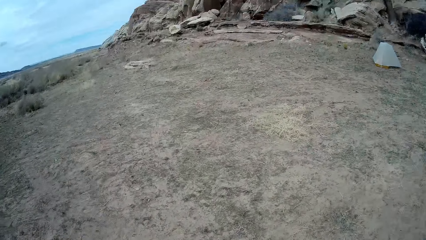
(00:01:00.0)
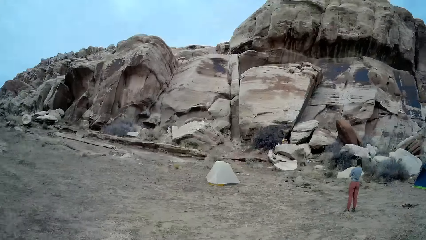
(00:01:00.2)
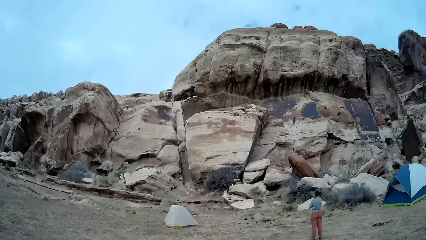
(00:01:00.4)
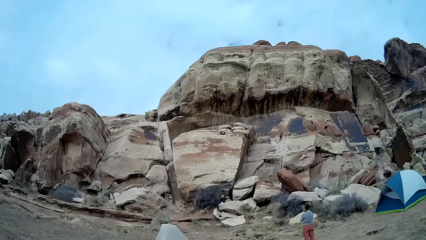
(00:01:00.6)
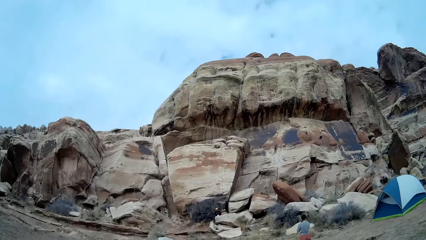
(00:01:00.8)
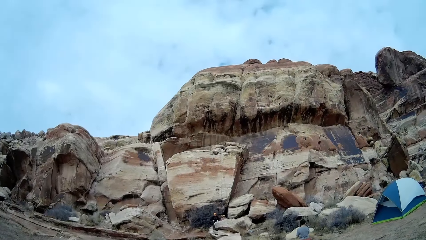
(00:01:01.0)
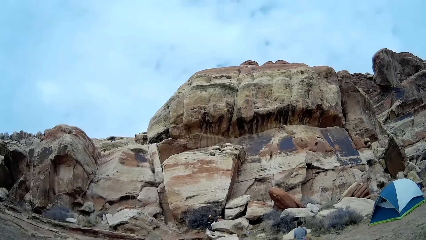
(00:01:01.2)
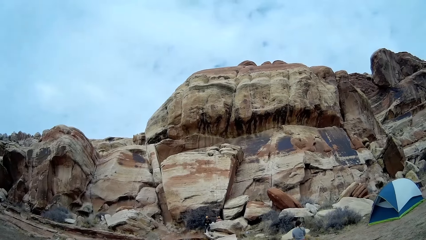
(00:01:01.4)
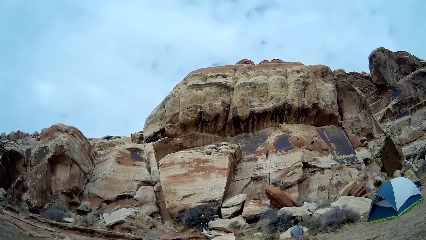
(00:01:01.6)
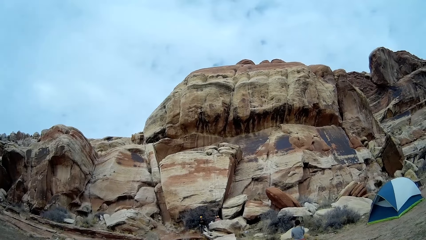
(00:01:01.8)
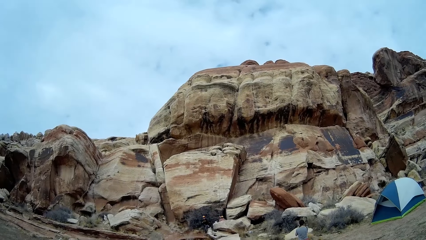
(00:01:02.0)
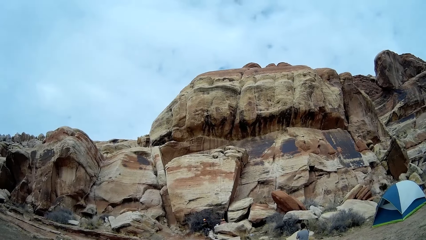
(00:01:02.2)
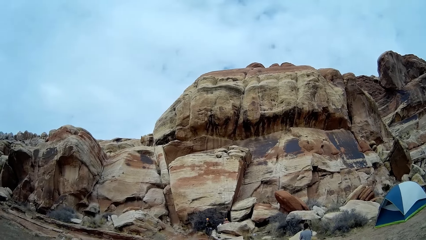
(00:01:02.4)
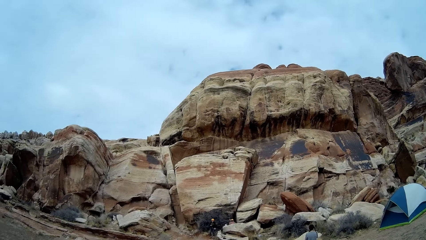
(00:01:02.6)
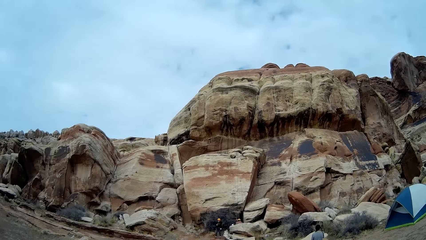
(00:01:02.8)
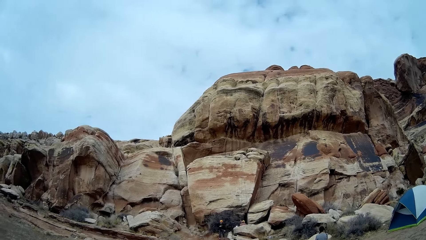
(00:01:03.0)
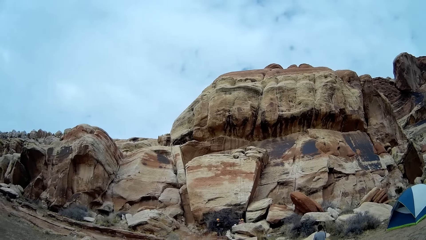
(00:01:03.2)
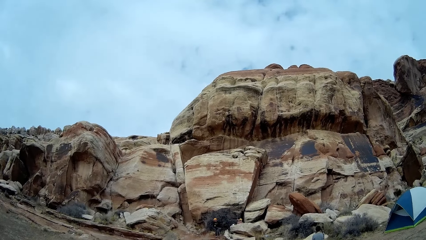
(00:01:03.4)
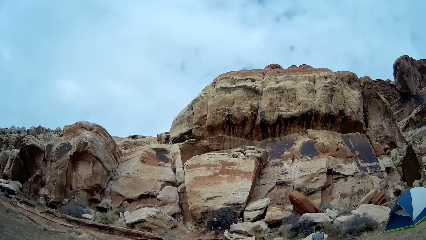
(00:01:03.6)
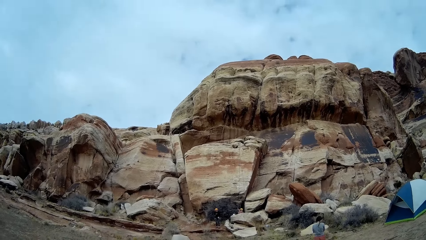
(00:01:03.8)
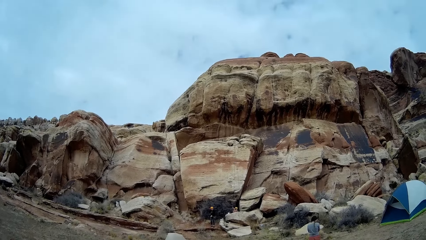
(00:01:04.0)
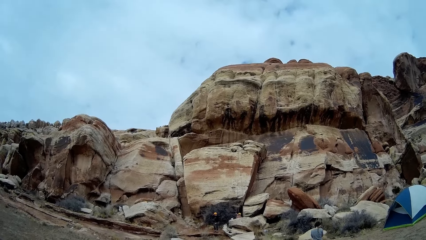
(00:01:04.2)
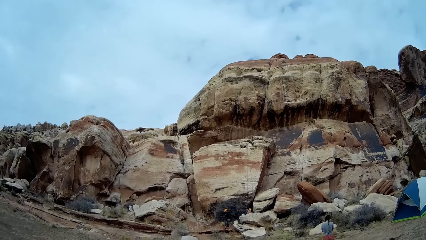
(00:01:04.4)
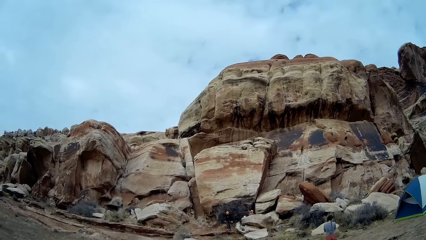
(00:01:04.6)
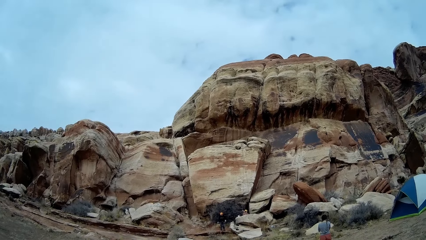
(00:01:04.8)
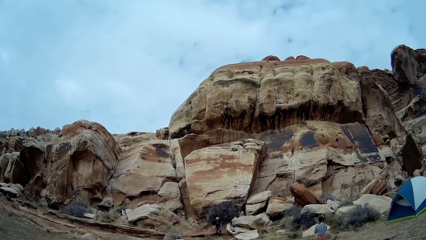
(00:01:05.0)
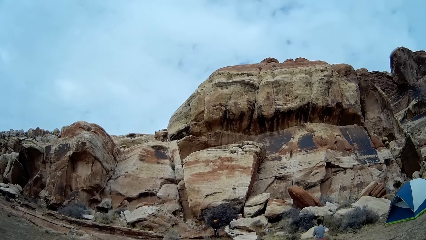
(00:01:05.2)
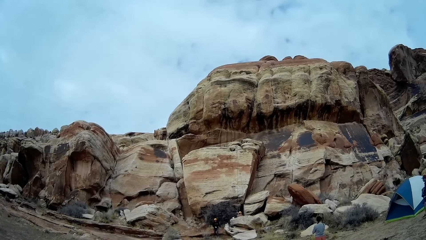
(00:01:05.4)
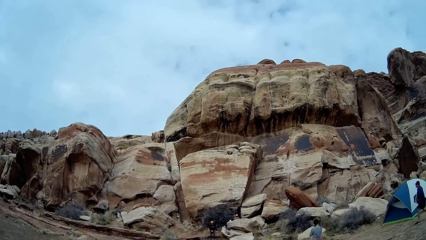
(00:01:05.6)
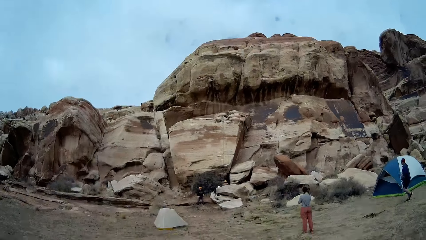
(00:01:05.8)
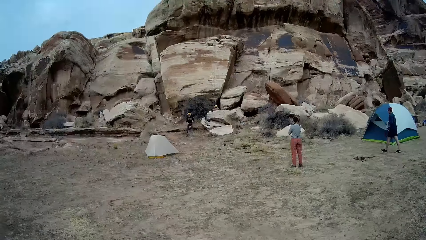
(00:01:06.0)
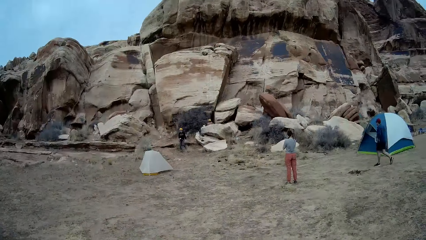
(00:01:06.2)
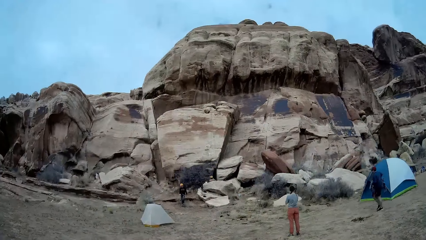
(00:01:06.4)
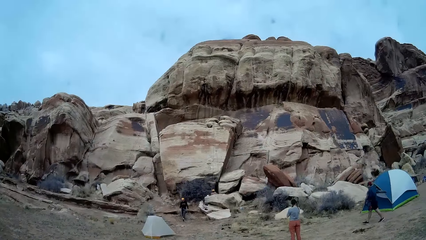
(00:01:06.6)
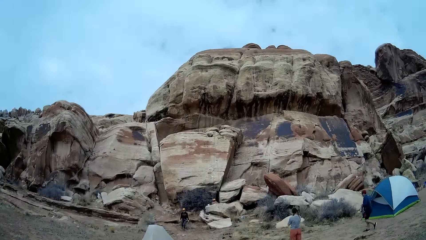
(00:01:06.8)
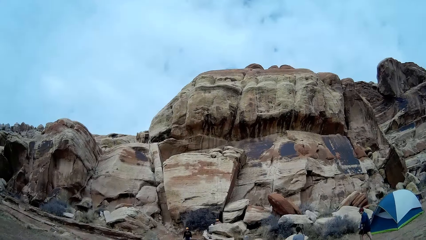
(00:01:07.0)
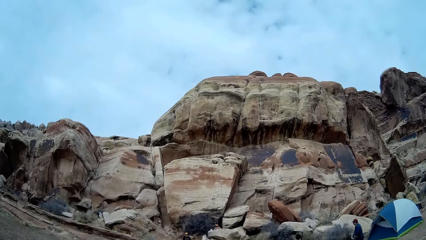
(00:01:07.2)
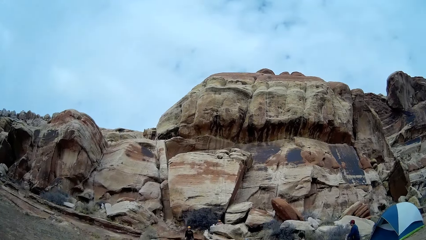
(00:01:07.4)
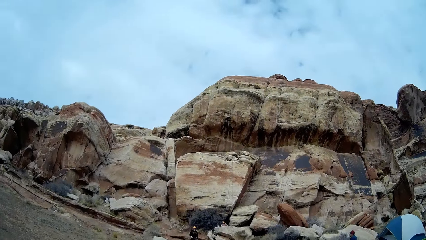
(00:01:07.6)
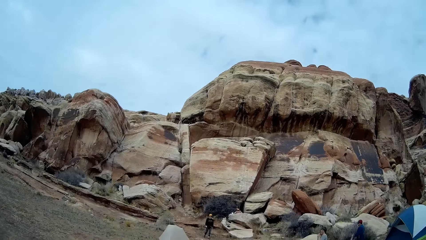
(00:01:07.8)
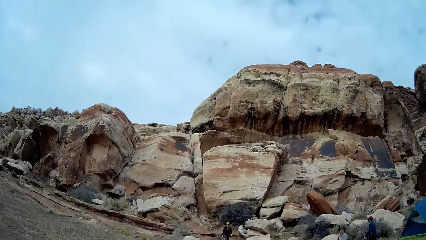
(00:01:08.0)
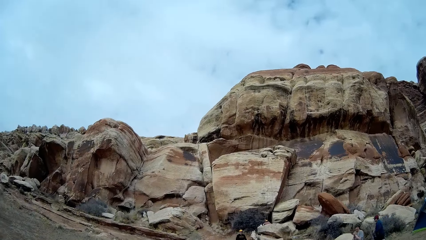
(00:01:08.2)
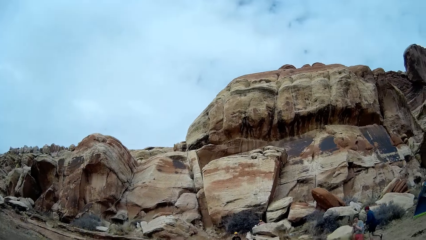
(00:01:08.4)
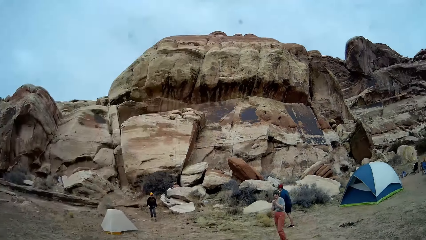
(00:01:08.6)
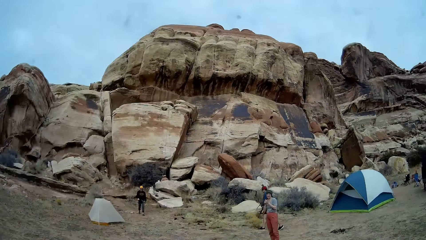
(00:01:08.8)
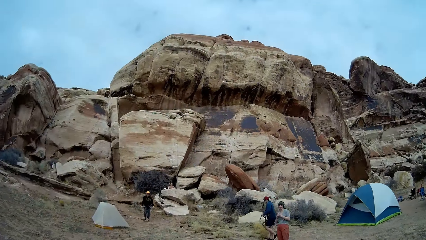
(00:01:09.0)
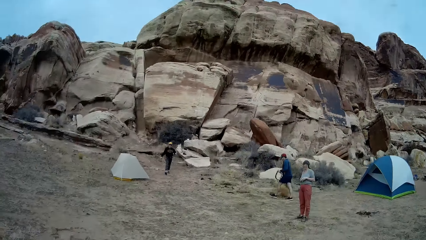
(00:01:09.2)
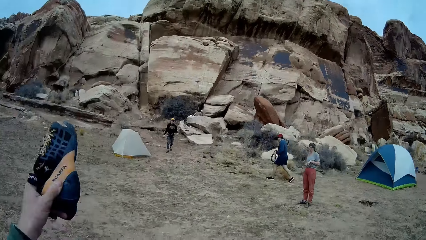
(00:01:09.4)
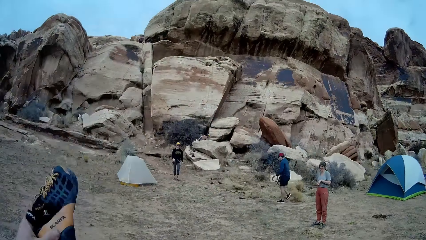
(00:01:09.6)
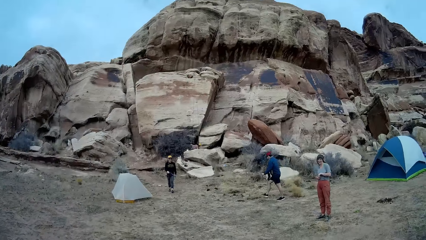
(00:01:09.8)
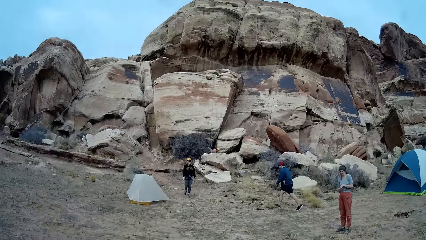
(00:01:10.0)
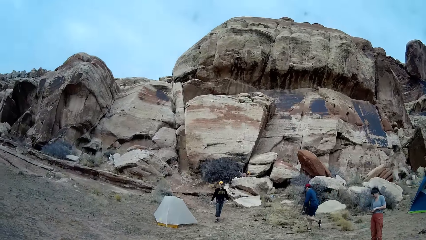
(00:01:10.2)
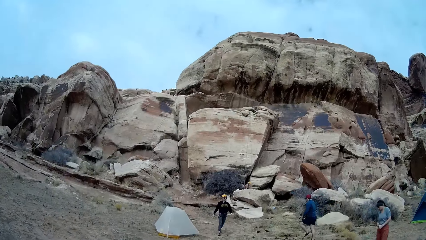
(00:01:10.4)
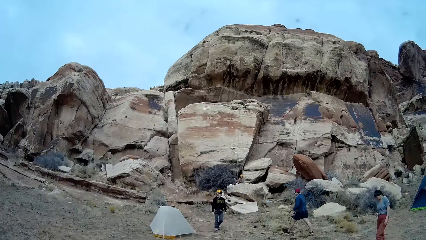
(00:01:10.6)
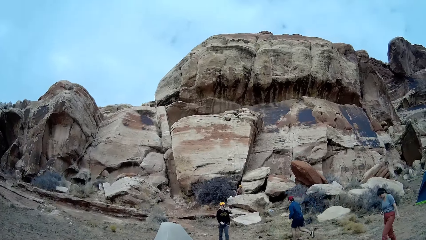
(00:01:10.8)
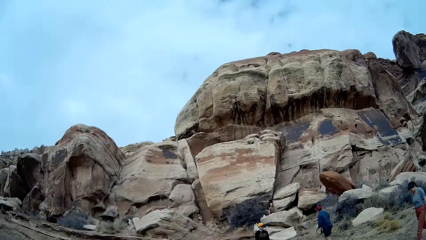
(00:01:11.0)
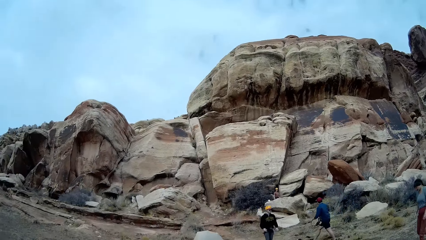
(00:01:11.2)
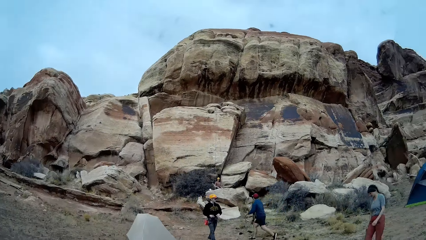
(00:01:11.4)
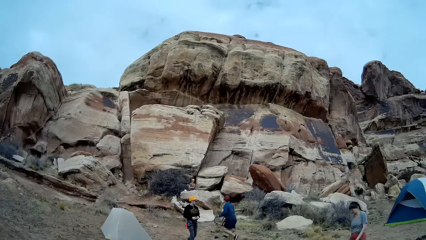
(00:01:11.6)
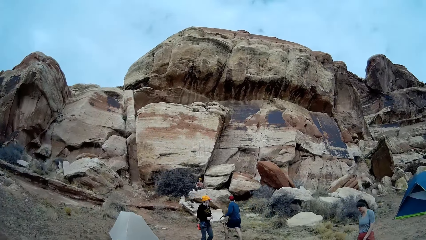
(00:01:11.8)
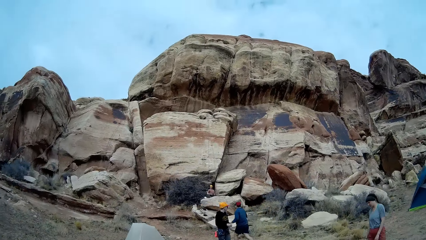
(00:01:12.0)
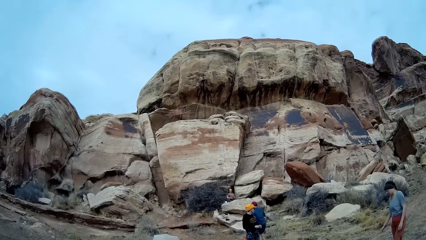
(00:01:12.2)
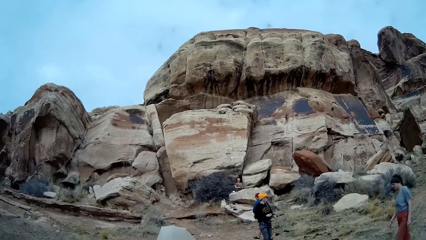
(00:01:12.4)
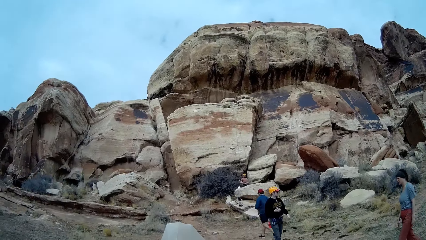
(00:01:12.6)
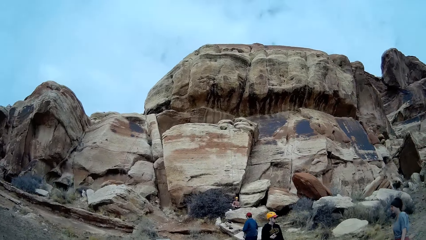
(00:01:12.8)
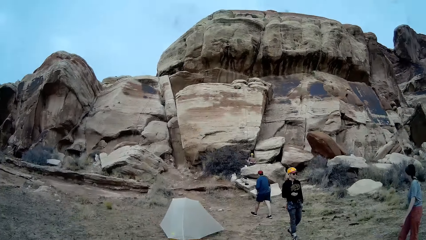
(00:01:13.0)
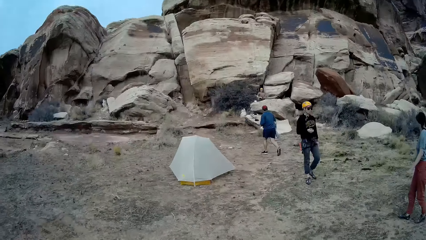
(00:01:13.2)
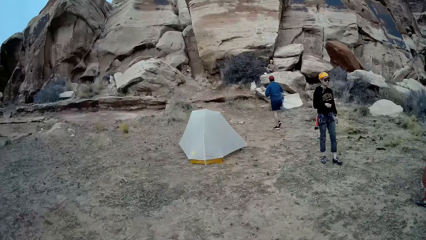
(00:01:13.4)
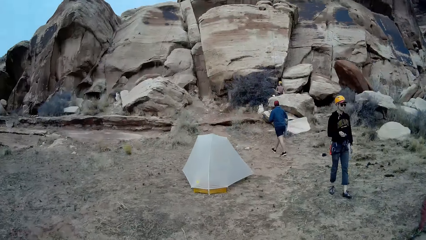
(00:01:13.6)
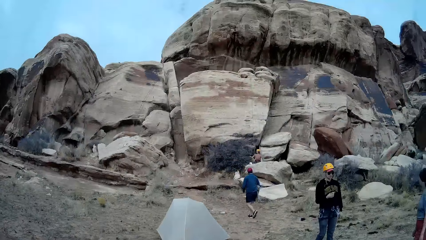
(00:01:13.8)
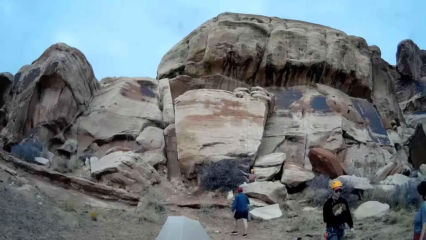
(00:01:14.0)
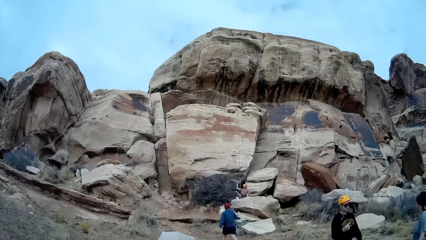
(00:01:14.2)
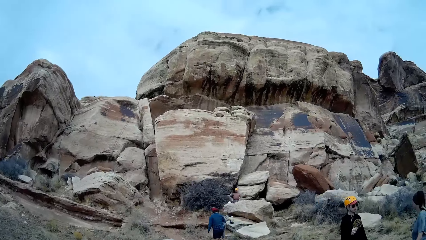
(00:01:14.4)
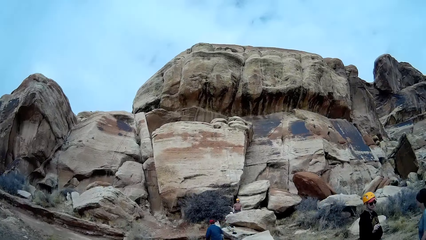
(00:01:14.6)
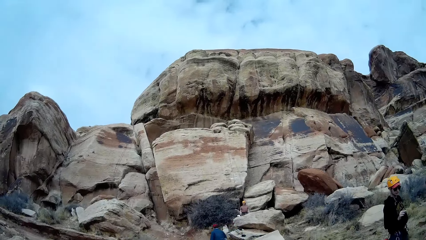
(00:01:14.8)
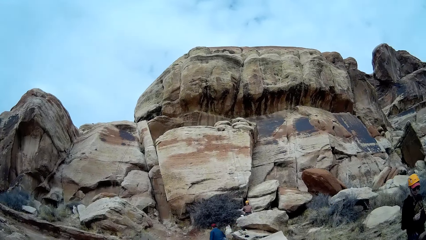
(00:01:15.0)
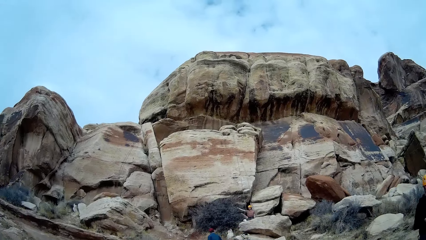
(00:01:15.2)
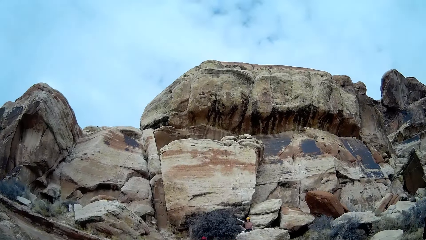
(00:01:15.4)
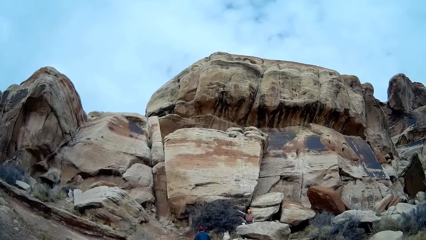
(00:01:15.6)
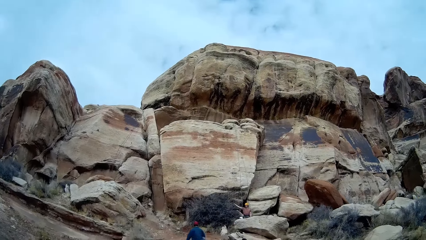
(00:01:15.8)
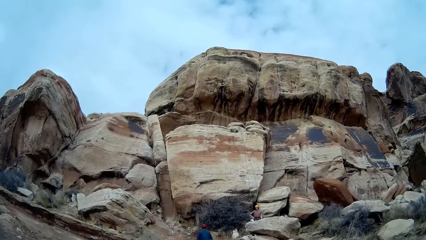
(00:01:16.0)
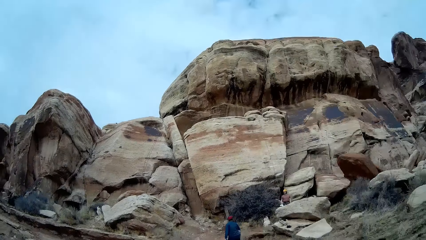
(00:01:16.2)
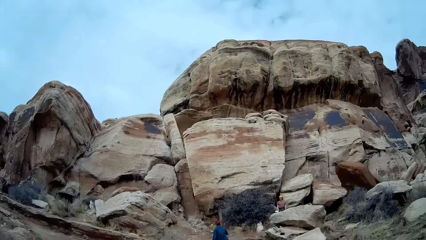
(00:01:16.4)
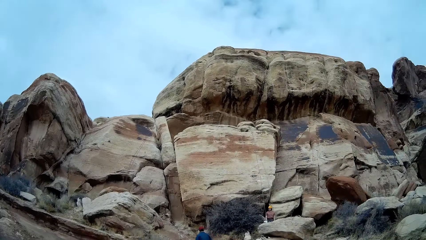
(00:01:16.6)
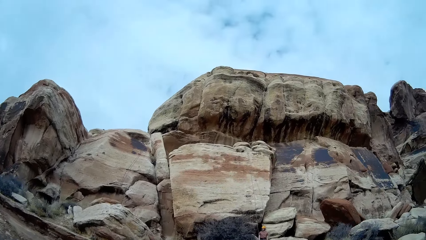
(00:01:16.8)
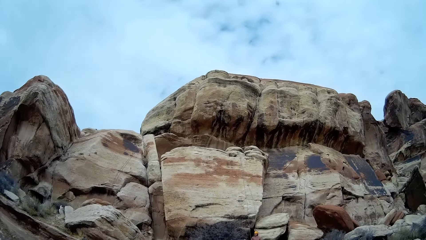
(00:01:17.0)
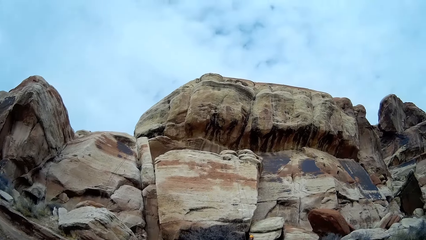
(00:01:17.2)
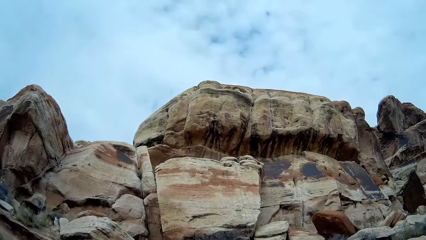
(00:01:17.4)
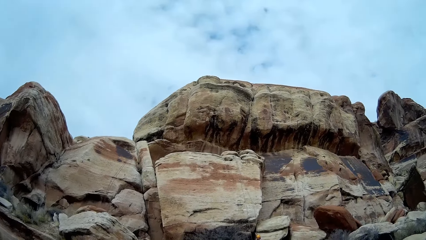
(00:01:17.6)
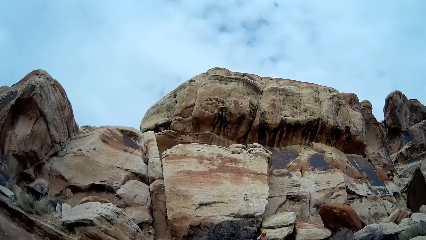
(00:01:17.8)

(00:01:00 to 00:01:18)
A man walks down from a mountain. The man walks to the mountain. The camera wearer raises his left hand. He walks to the mountain. The woman walks to the mountain.
